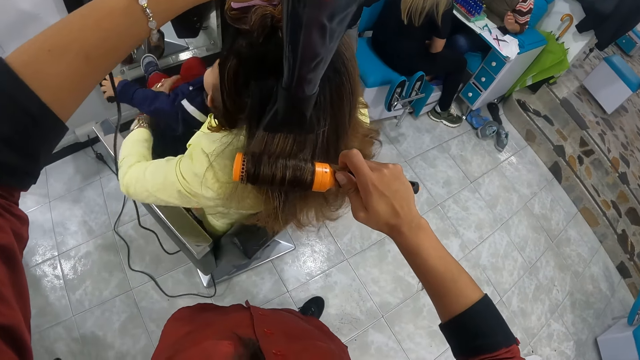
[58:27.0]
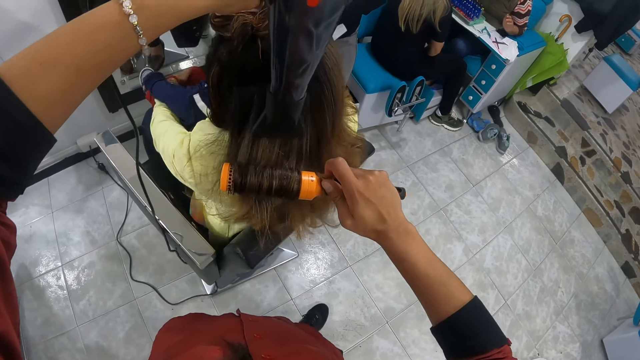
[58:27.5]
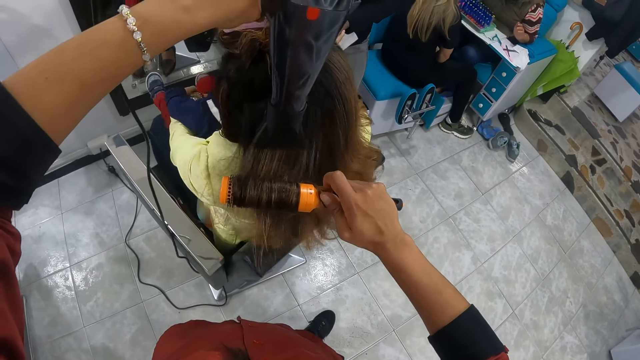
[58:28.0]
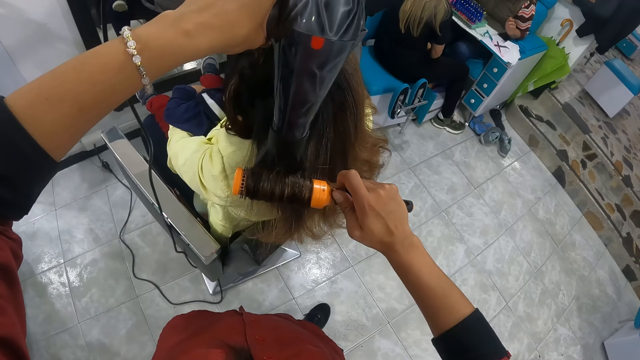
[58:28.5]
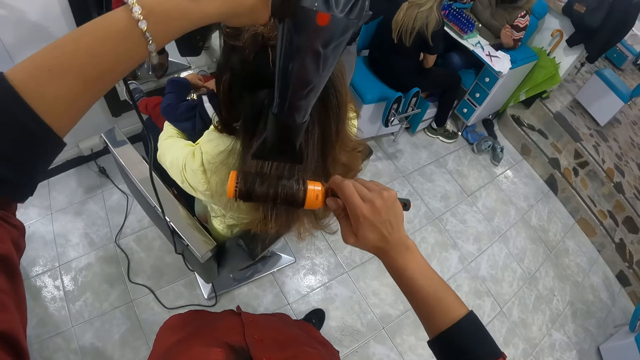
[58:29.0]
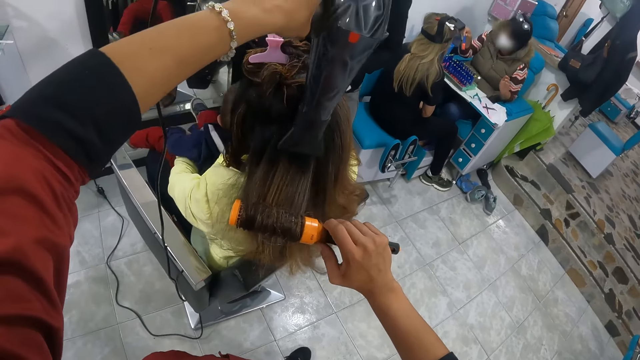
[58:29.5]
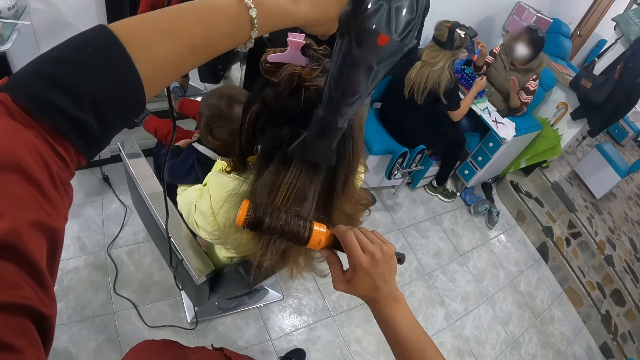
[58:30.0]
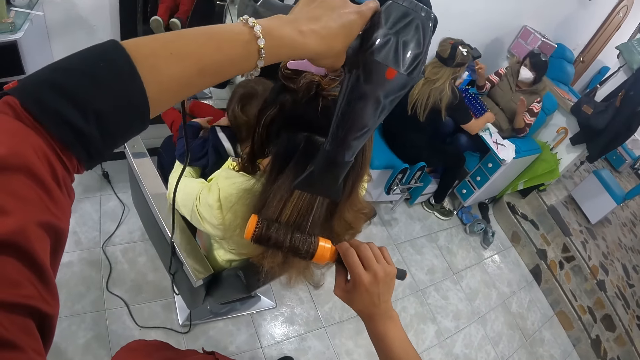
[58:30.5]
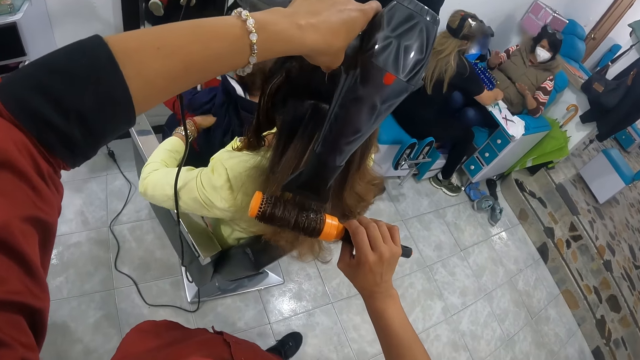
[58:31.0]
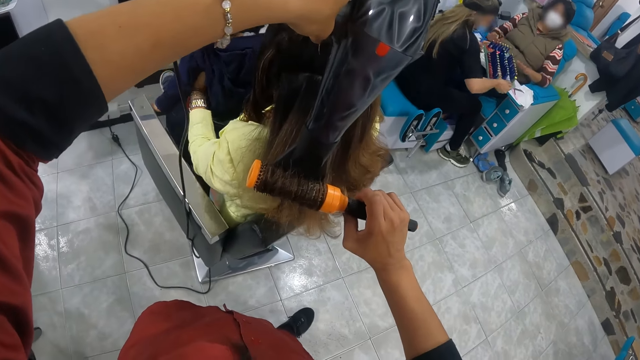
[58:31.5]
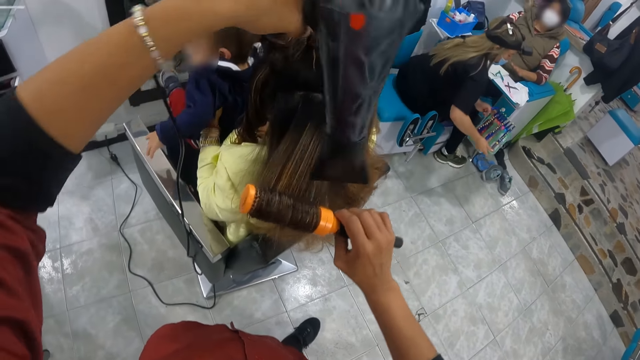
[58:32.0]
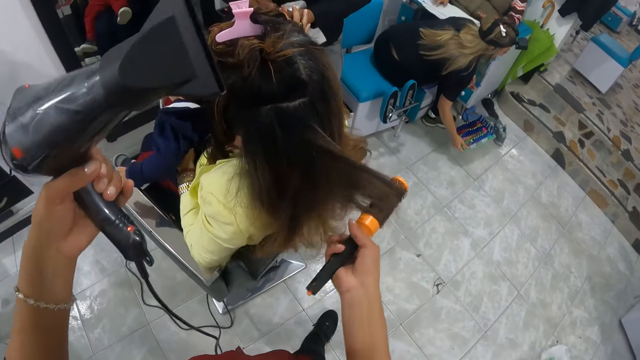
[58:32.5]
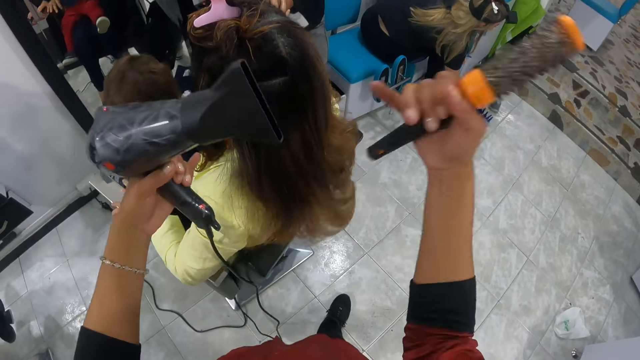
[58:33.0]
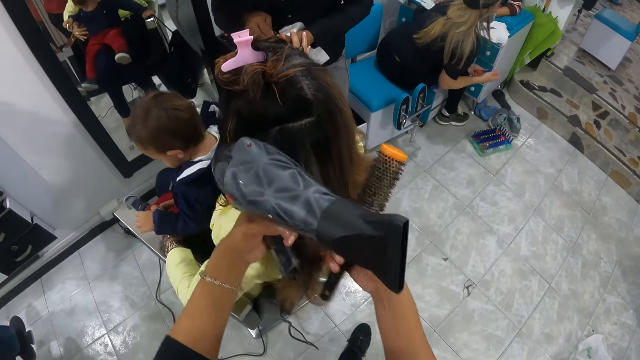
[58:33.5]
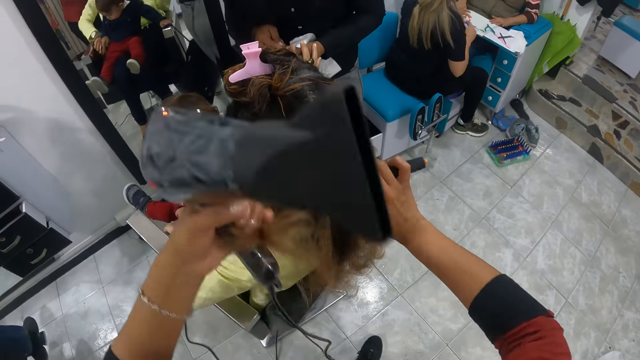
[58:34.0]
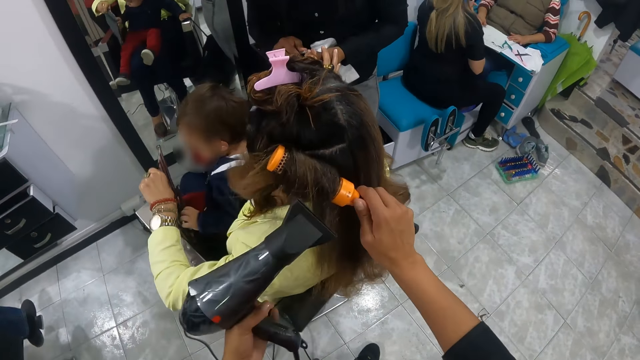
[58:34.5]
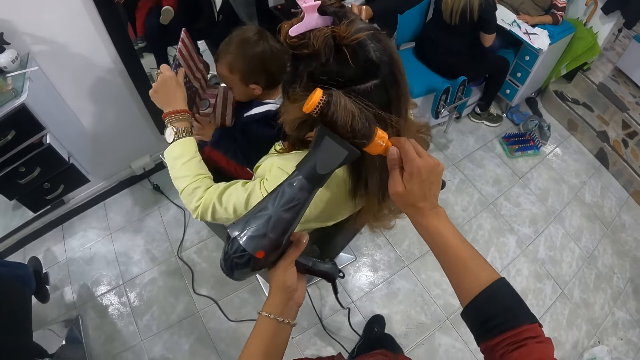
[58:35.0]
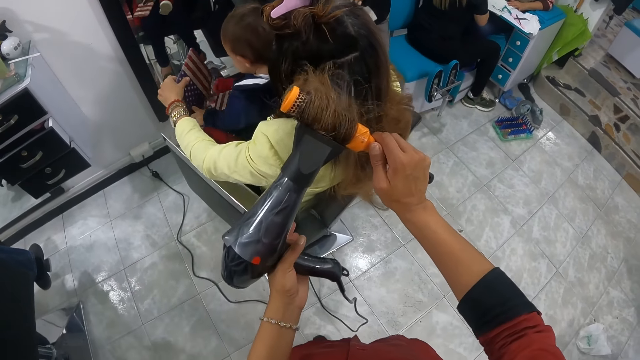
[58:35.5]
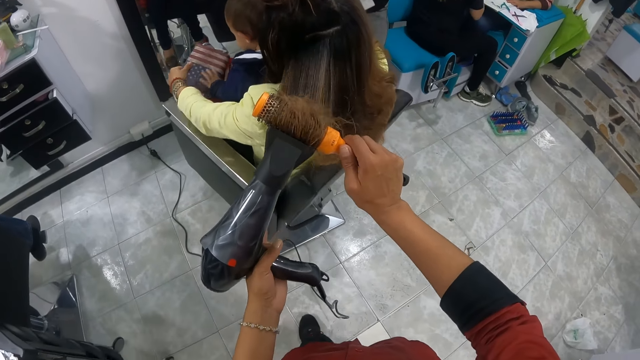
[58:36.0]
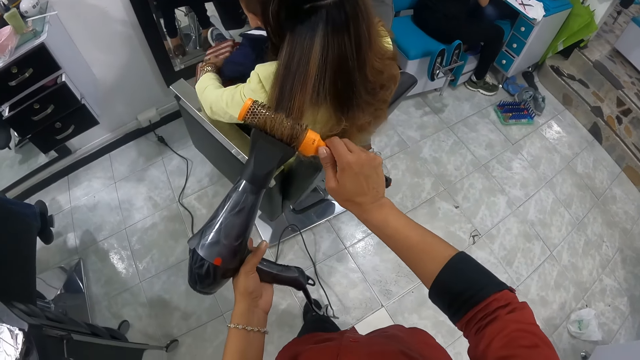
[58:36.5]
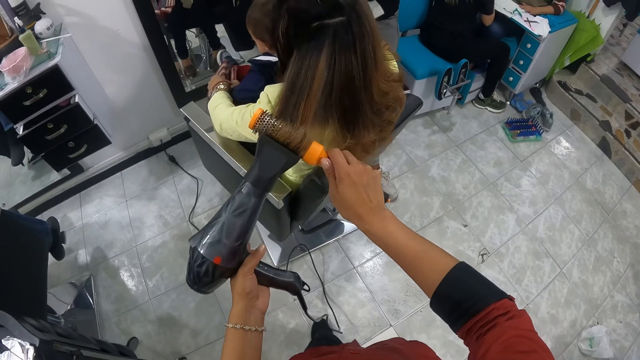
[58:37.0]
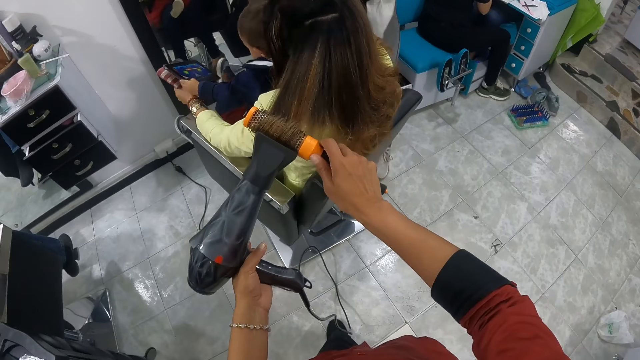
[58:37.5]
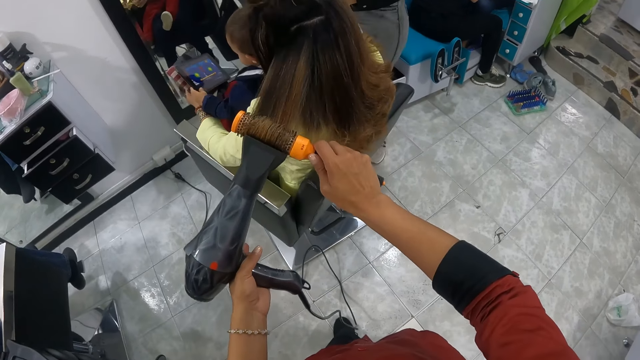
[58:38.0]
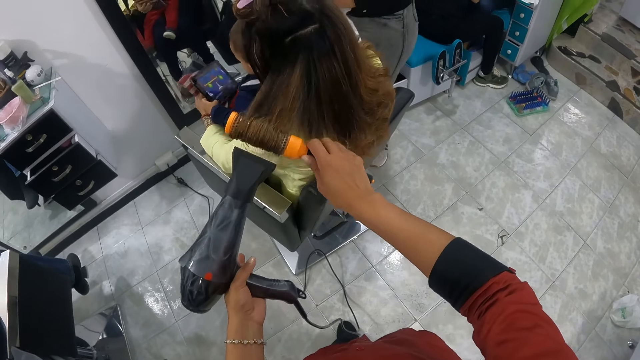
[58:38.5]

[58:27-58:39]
A woman moves the baby's leg with her left hand. Another woman picks up the tray of polish from the table with both hands. The other woman drops the tray of polish in her hands on the floor. The camera wearer removes the rolling comb in her right hand from the hair of the first woman. She holds the hair of the first woman with her left hand. She rolls the hair of the first woman with the rolling comb in her right hand. The first woman removes the tablet from the chair with her left hand. The camera wearer blows the hair of the first woman with the blow dryer in her left hand. The first woman closes the pouch of the tablet with her left hand.

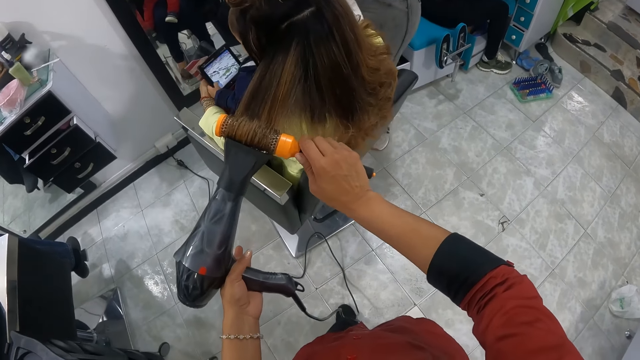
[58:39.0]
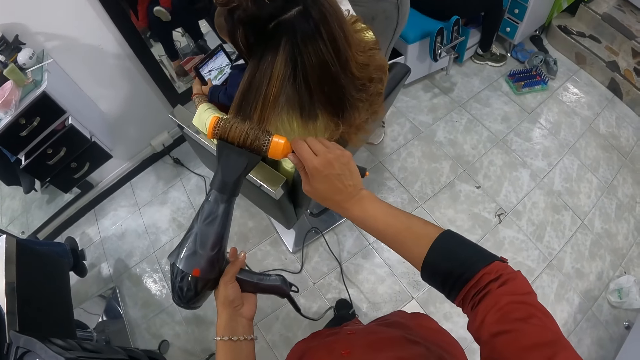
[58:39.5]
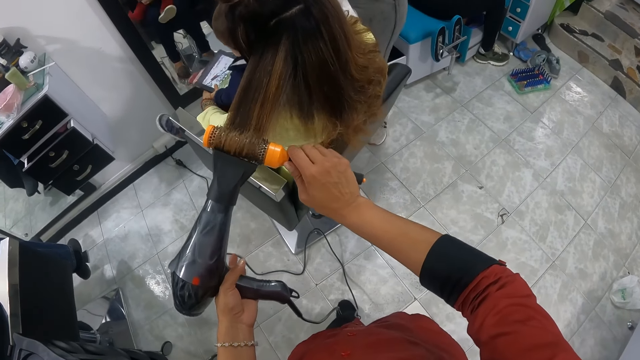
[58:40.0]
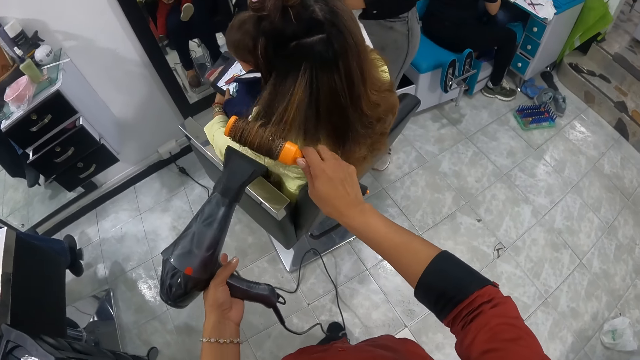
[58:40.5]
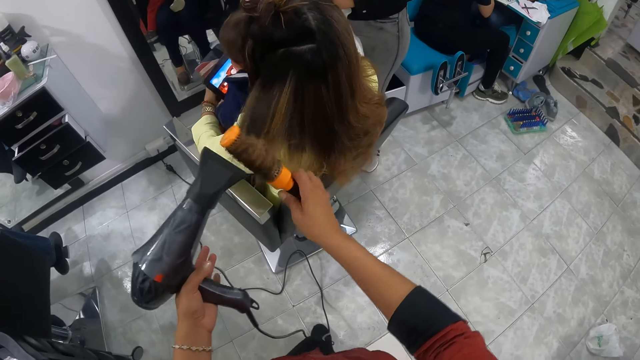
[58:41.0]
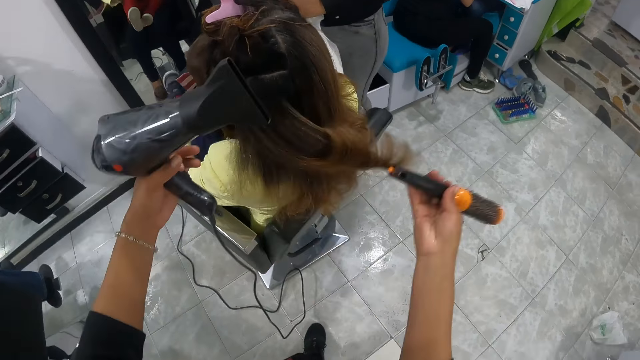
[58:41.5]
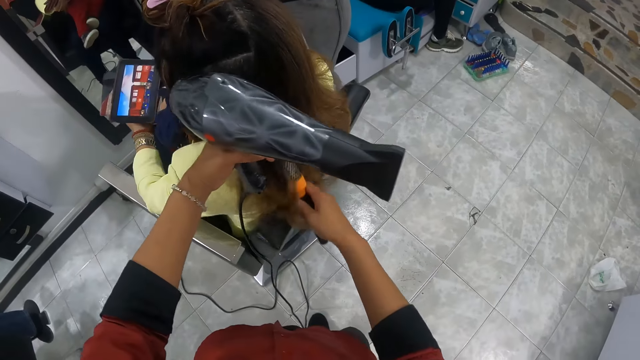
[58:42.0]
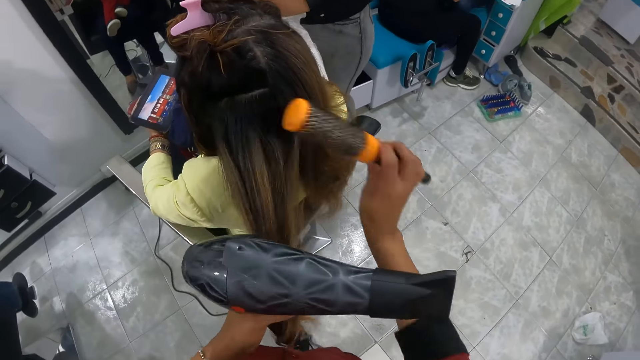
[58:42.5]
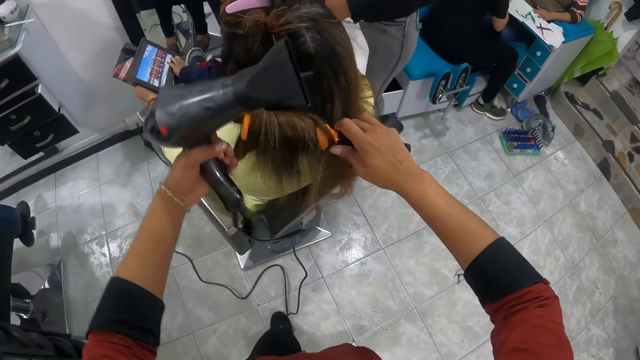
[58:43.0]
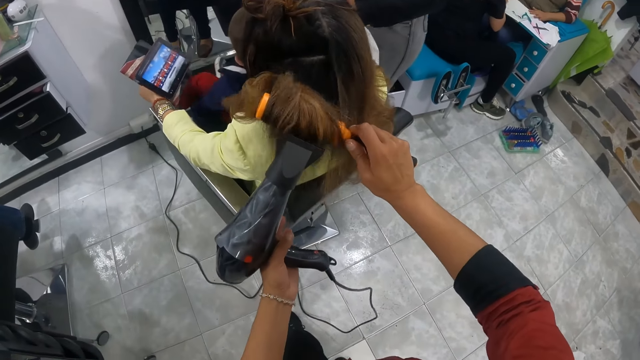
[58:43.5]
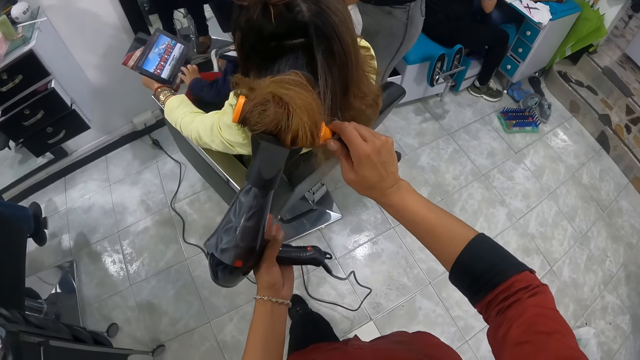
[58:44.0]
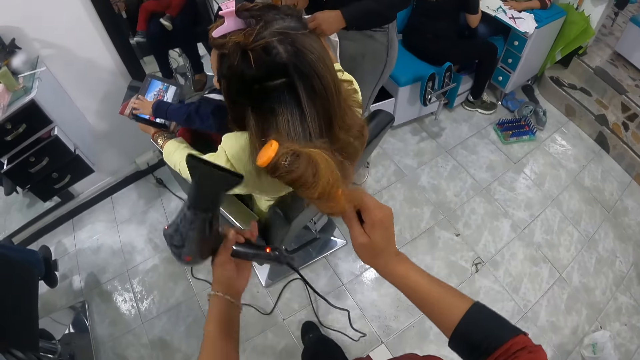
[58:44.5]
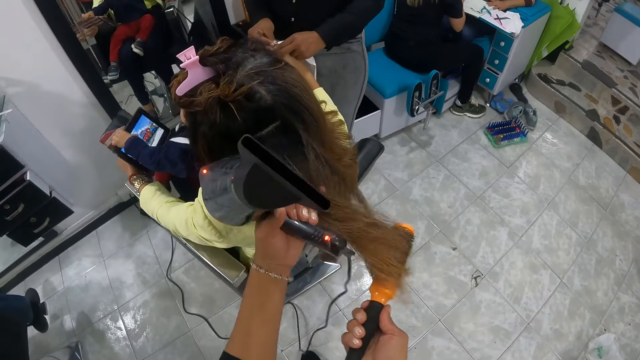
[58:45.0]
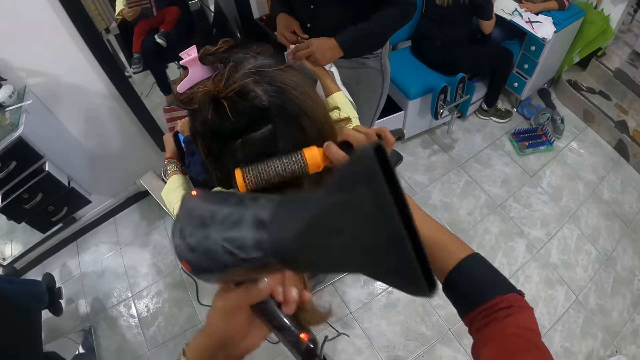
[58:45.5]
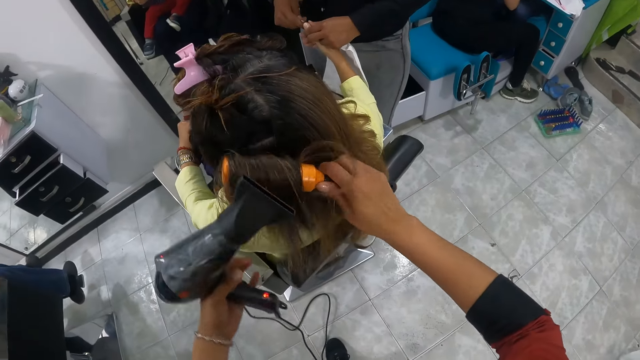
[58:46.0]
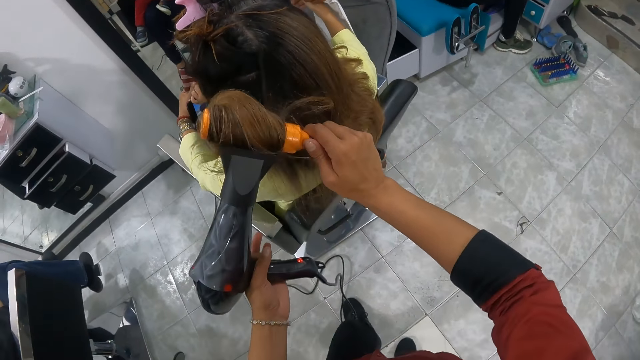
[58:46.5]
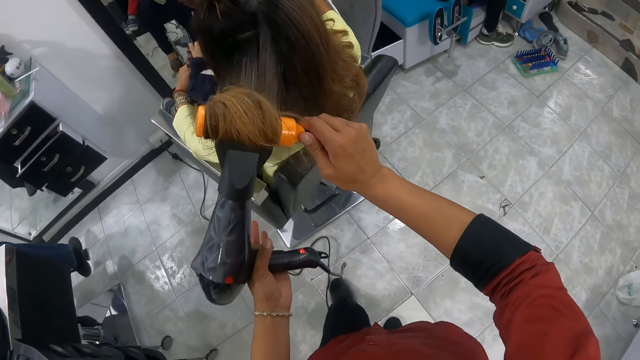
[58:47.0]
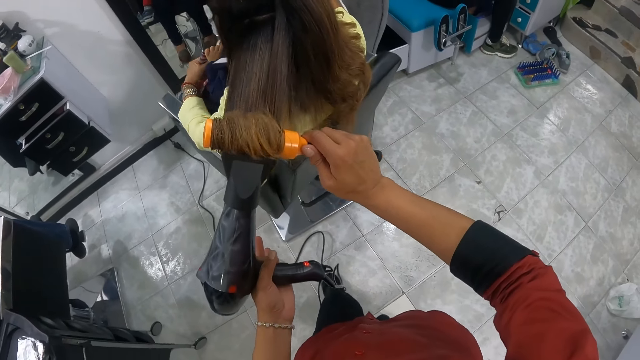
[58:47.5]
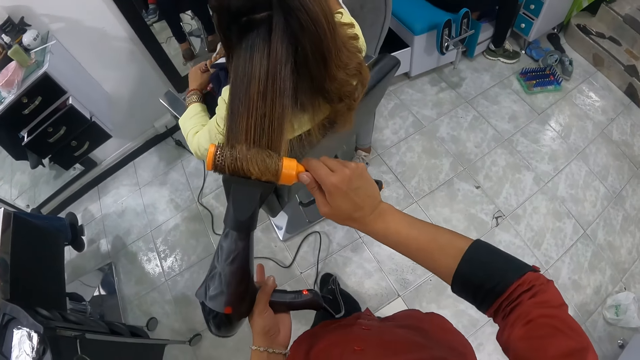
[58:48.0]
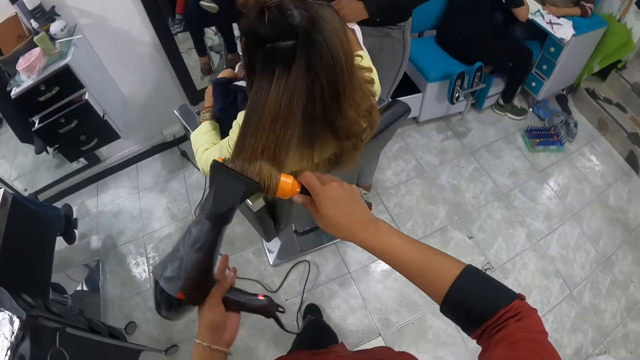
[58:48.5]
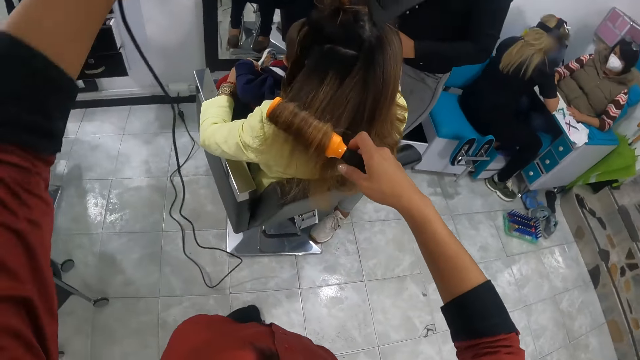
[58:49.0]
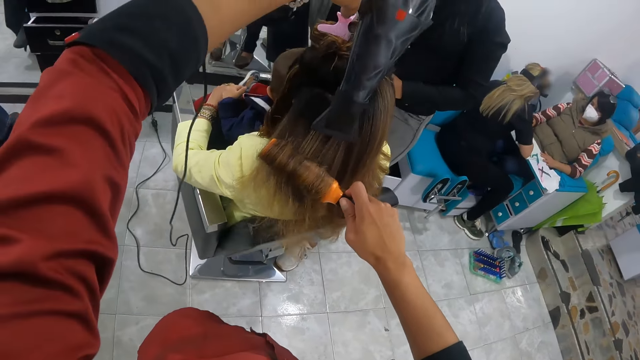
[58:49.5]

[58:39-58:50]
The camera wearer rolls the hair of a woman with the rolling comb in her right hand. A baby plays with the tablet with his left hand. The camera wearer holds the hair of the woman with her left hand. She rolls the hair of the woman with her left hand onto the brush in her right hand. A lady paints the nail. The camera wearer dries the hair of the woman with the hair dryer in her left hand.
